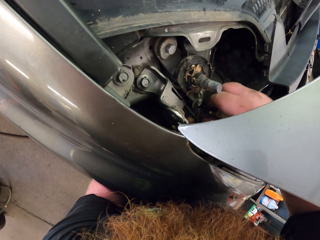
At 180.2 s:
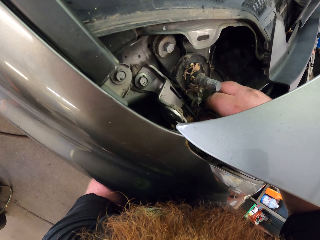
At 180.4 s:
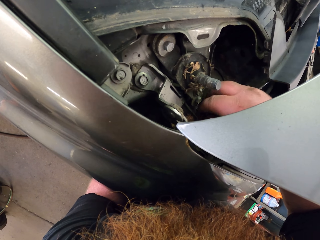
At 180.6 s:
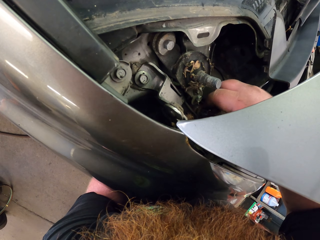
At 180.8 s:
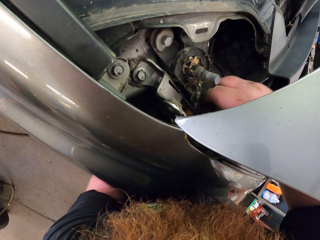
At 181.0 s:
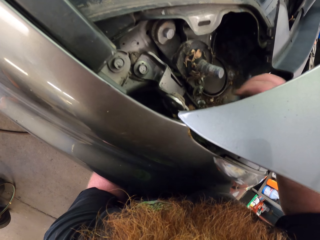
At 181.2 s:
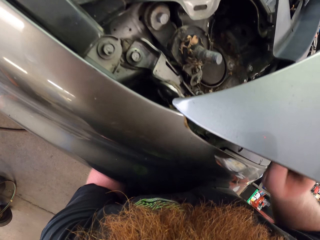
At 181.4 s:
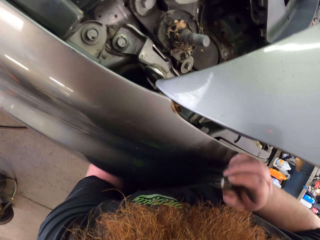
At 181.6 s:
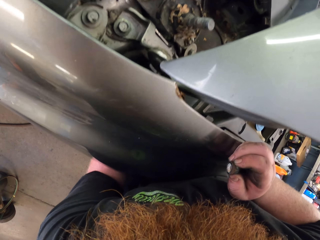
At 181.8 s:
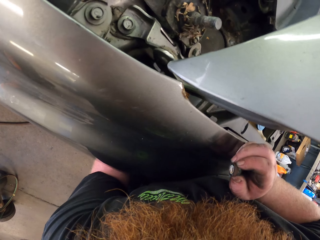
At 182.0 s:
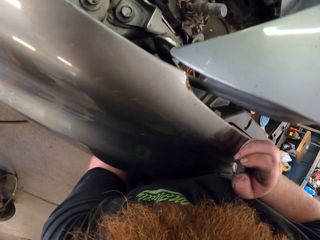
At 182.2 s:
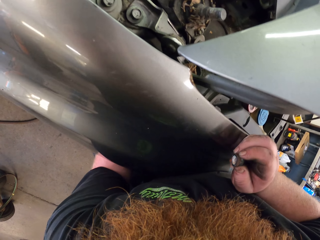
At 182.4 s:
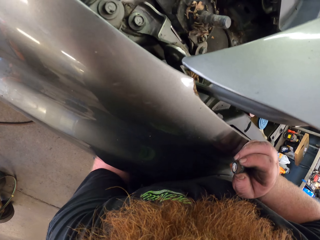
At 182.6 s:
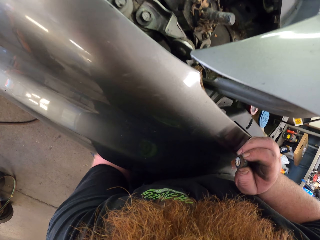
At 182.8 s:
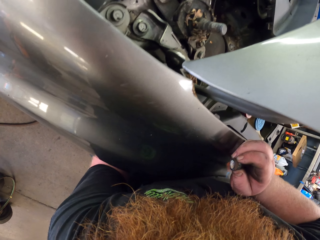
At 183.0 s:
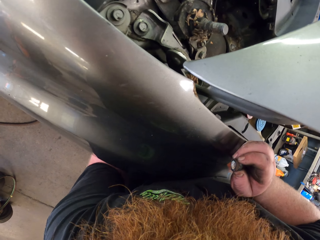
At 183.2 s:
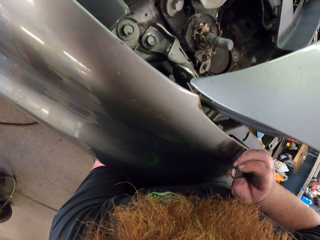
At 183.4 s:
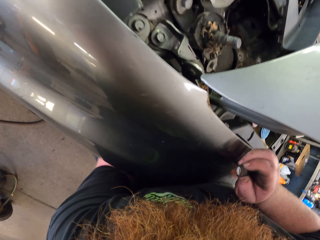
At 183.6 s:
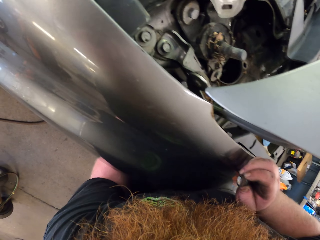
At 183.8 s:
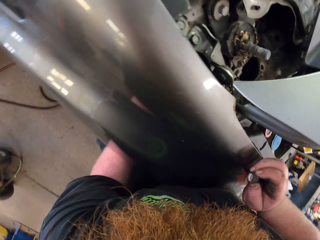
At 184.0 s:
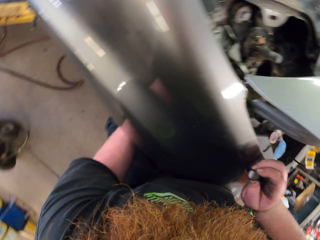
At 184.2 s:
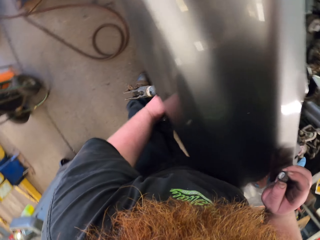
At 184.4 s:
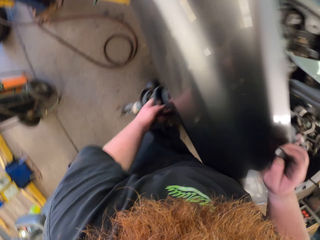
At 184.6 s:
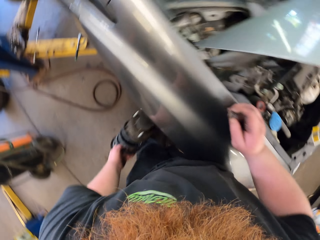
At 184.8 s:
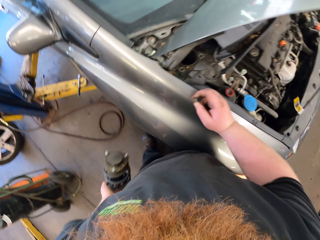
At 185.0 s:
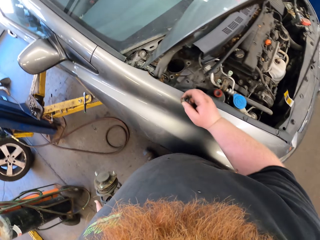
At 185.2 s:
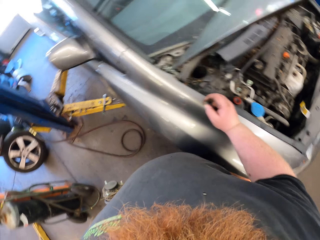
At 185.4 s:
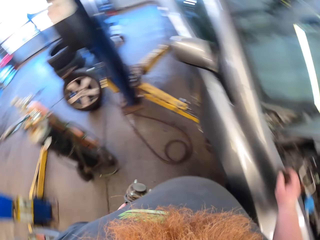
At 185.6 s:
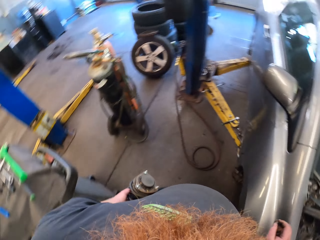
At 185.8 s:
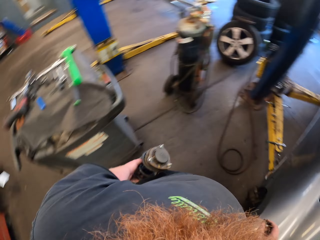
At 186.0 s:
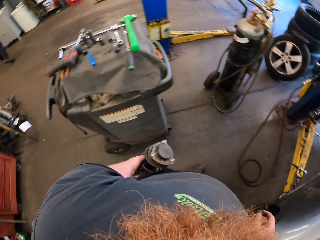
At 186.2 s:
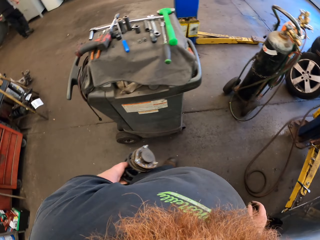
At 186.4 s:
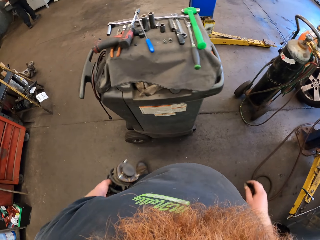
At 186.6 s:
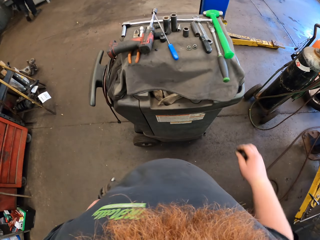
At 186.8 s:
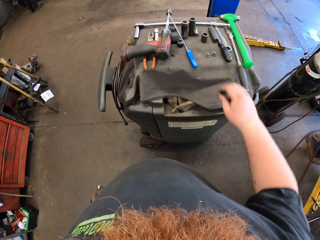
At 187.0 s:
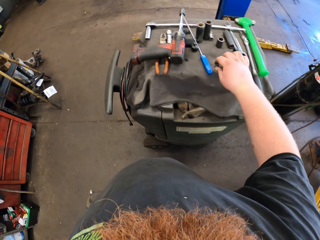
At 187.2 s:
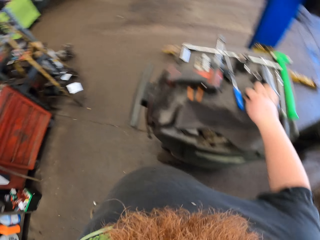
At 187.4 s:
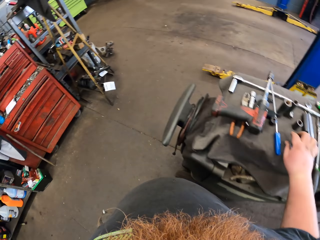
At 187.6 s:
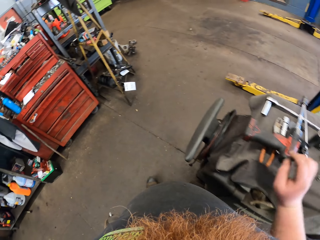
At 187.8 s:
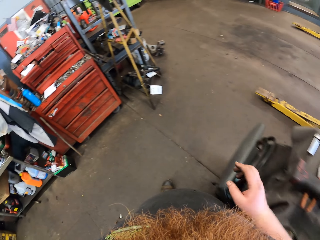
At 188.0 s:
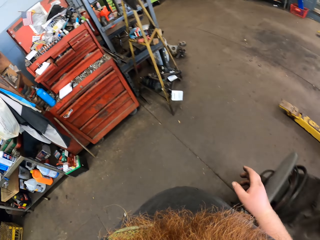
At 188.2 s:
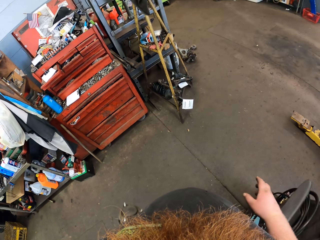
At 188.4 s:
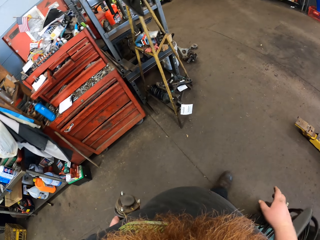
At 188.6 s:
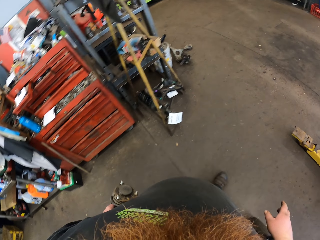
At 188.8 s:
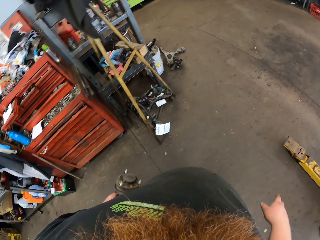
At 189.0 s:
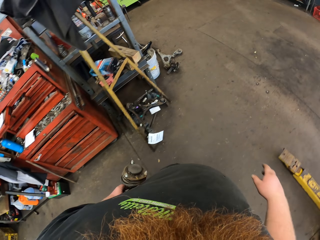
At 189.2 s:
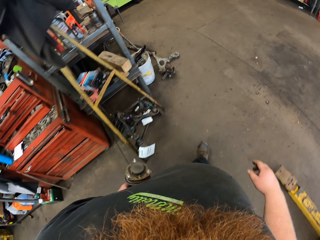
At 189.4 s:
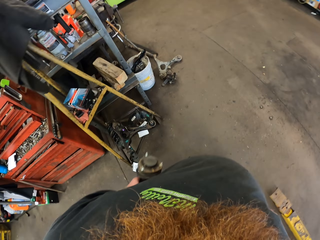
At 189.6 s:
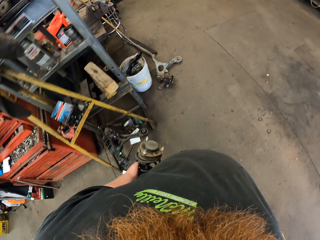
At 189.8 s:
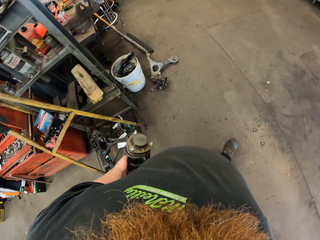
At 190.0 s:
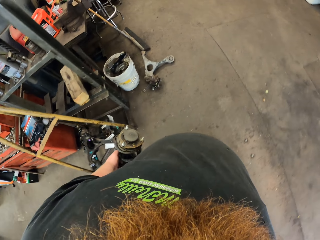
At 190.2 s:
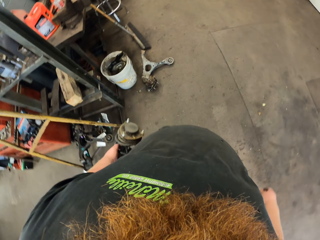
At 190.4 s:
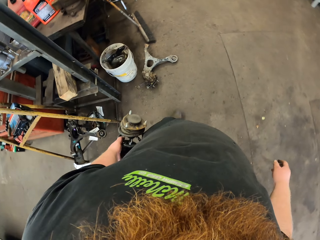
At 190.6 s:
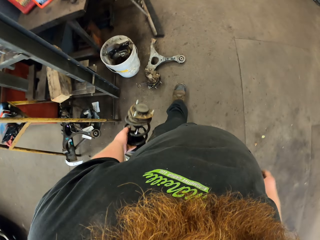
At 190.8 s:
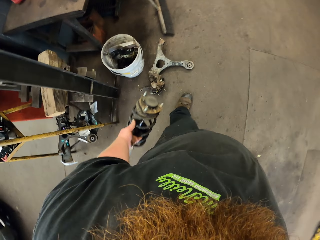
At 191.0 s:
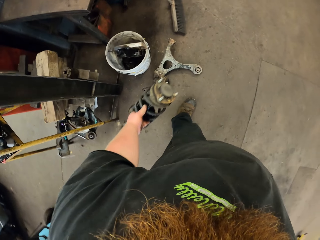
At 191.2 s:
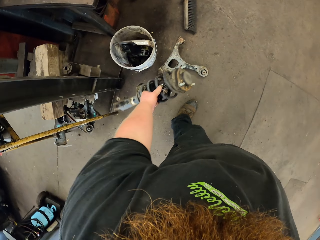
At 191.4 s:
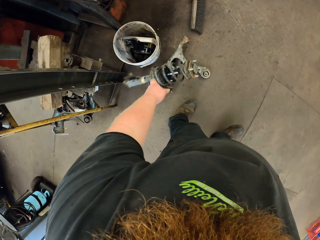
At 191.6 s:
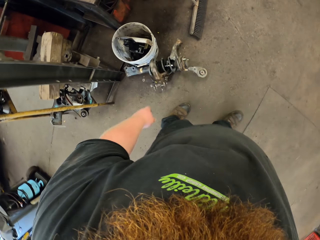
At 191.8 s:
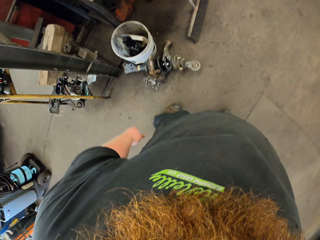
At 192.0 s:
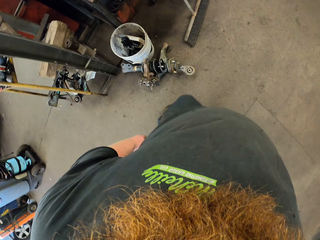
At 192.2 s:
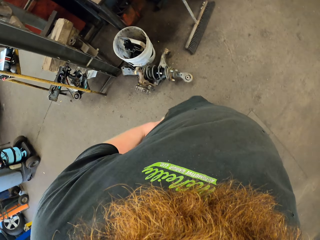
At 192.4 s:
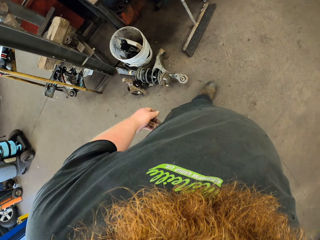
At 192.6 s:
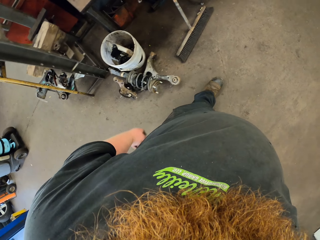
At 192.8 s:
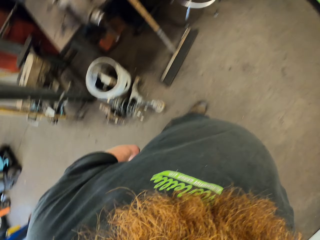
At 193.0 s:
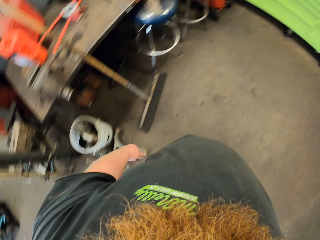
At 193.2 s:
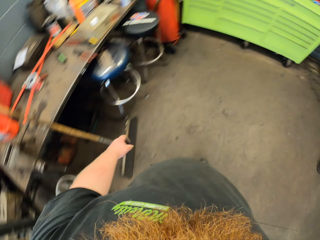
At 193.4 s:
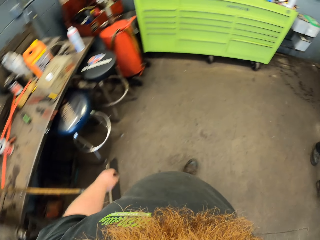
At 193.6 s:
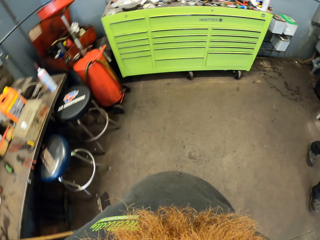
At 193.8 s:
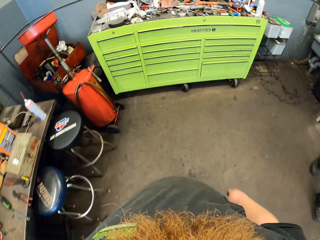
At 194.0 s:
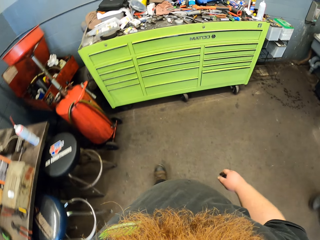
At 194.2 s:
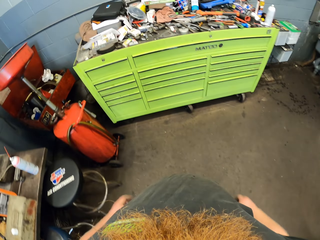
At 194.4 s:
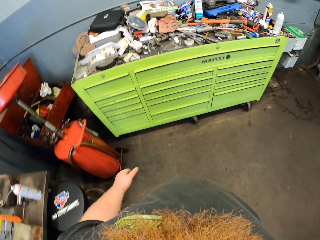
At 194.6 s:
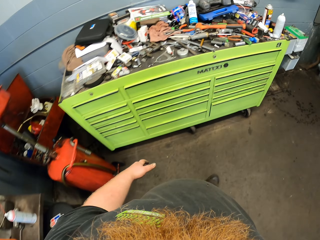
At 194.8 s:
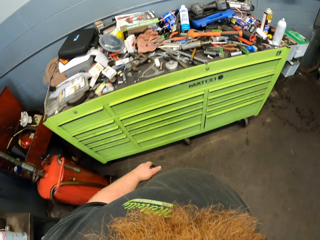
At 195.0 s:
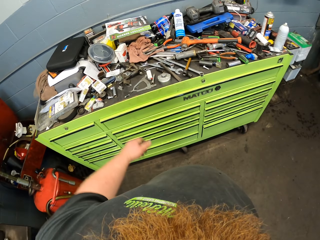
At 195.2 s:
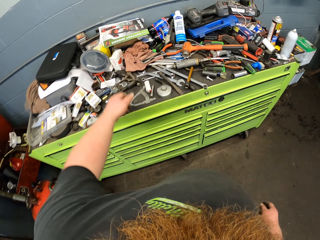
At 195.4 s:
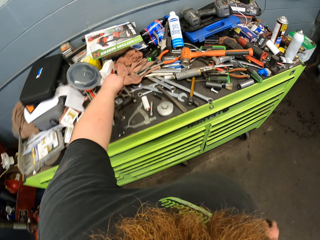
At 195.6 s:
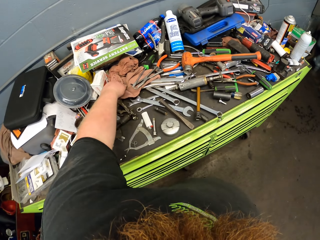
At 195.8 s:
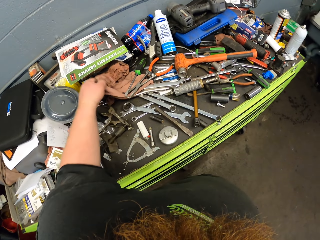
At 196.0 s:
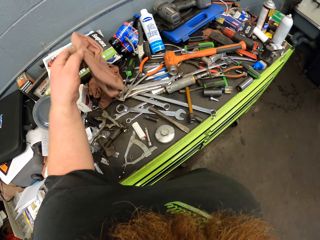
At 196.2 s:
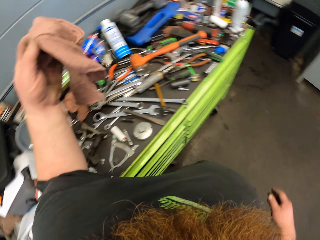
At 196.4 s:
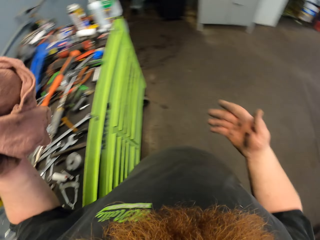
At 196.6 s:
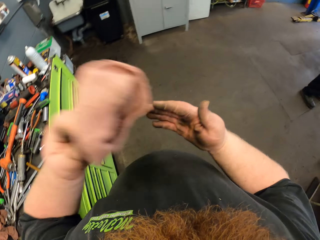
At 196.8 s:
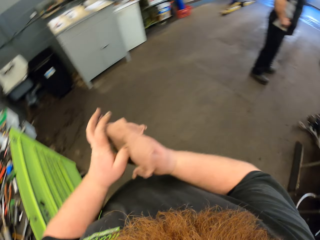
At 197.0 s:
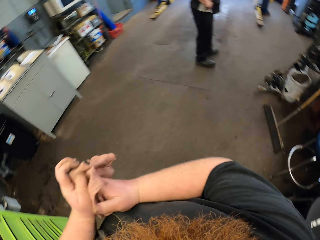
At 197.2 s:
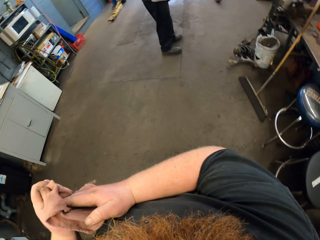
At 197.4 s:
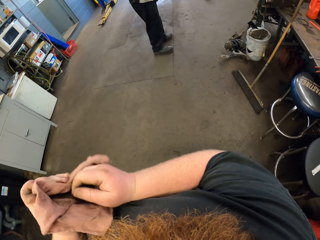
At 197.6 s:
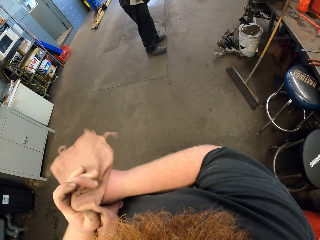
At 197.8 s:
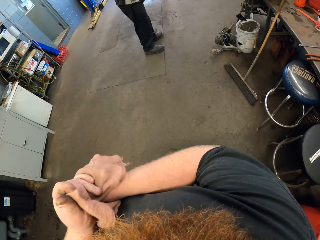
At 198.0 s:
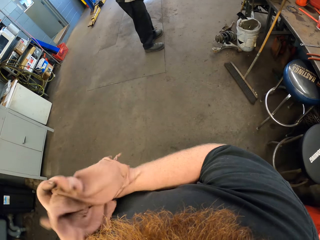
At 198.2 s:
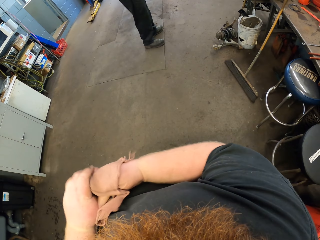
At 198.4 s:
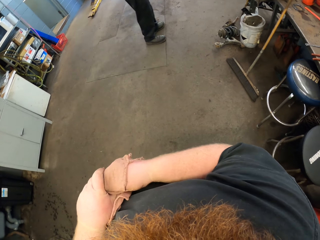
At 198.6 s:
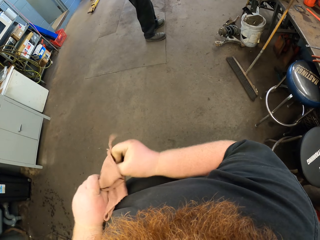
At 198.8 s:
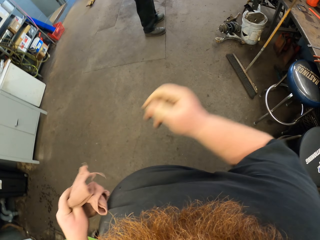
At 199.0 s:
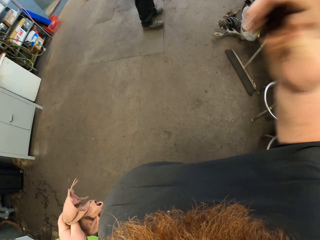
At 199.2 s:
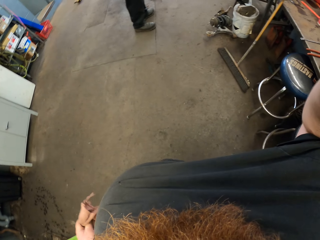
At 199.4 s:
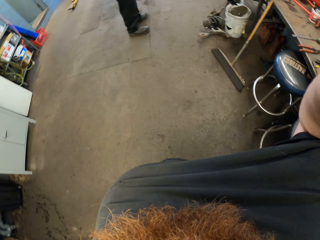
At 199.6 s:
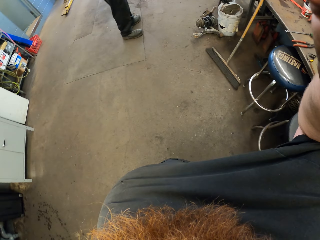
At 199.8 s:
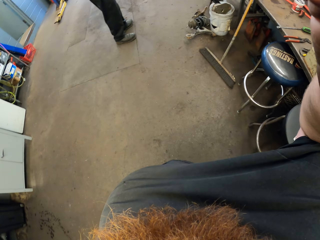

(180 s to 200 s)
The camera wearer removes the coilover shocks. They walk in the room, turn around, and drop the nut. They put the nut on the table. They walk around. They drop the coilover shocks. They walk in the room. They pick up a towel and wipe hands with the towel. They hold the camera. A person stands in the room.
